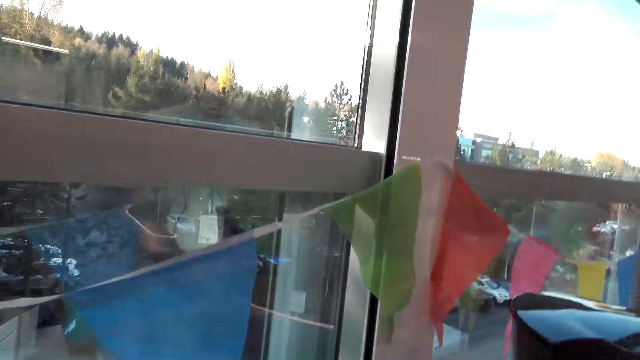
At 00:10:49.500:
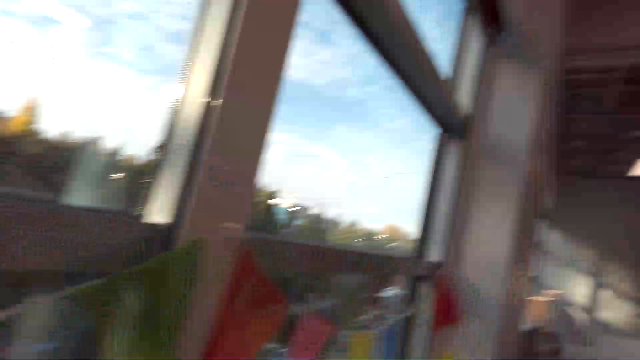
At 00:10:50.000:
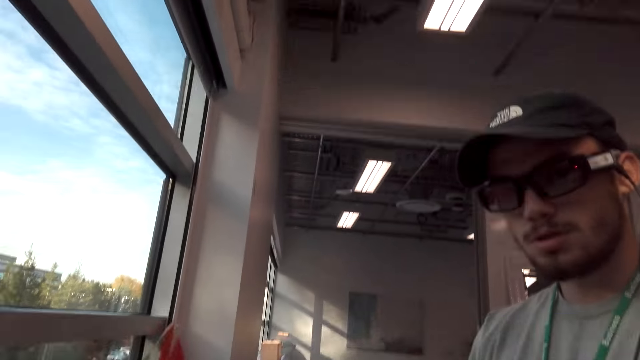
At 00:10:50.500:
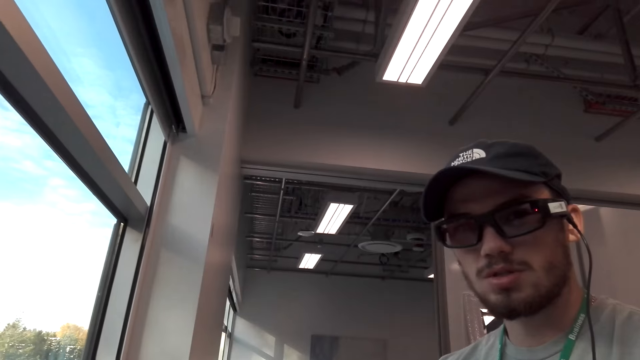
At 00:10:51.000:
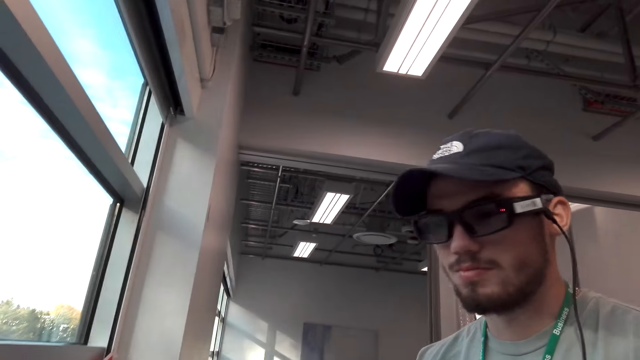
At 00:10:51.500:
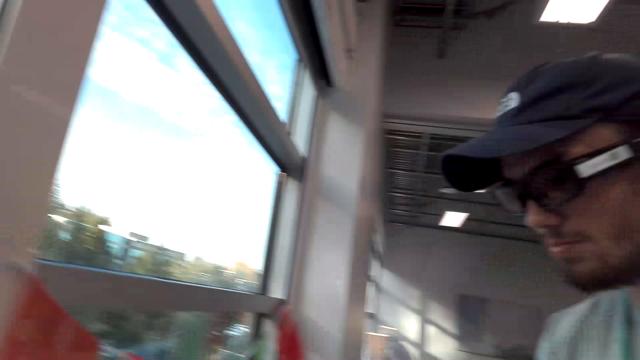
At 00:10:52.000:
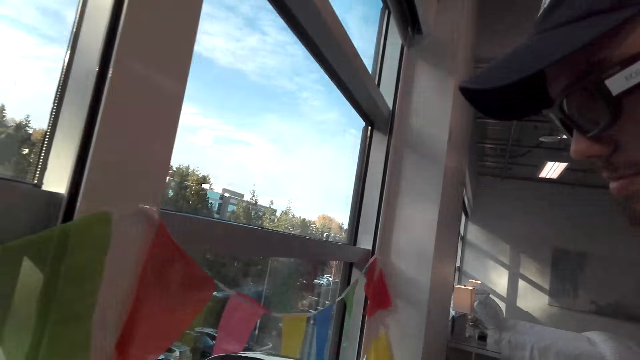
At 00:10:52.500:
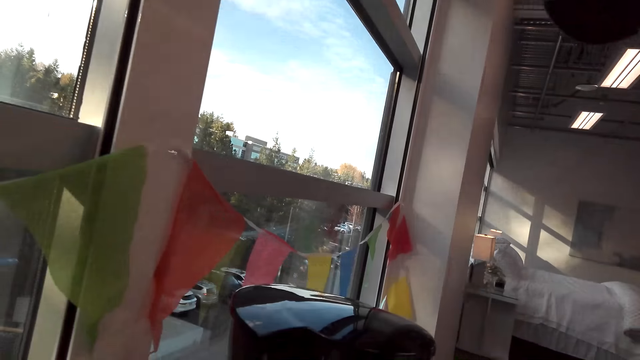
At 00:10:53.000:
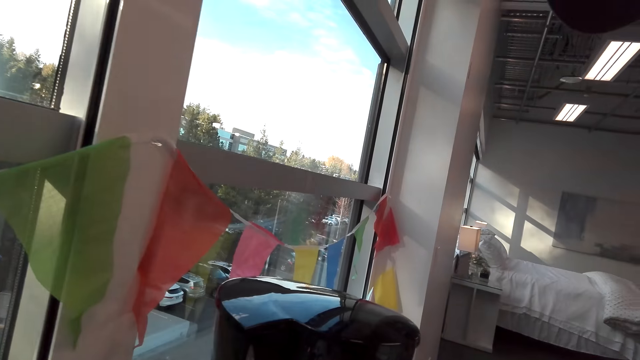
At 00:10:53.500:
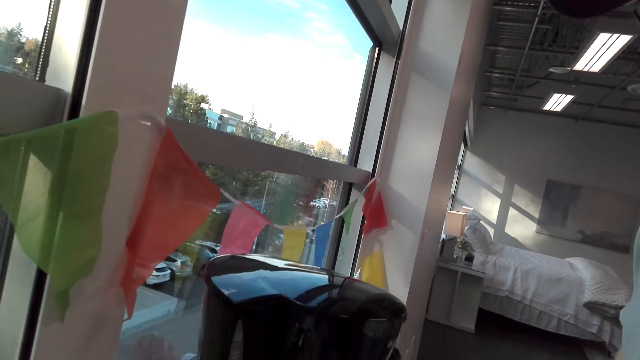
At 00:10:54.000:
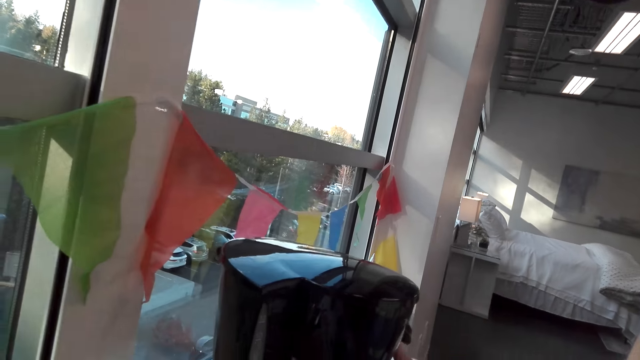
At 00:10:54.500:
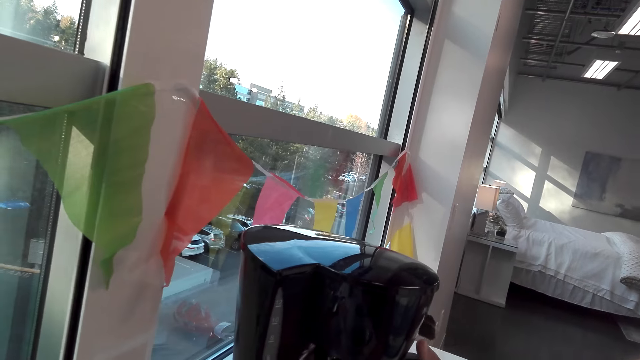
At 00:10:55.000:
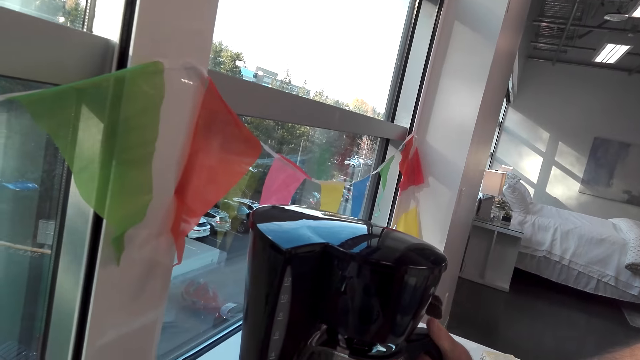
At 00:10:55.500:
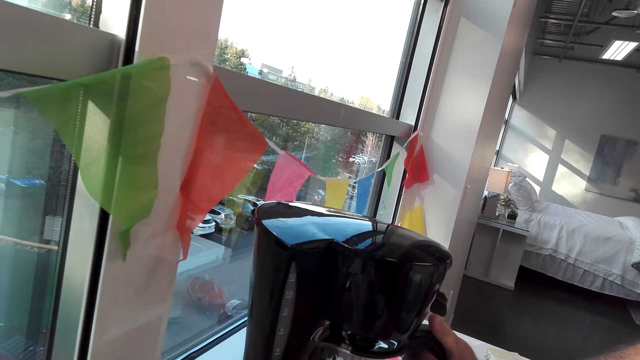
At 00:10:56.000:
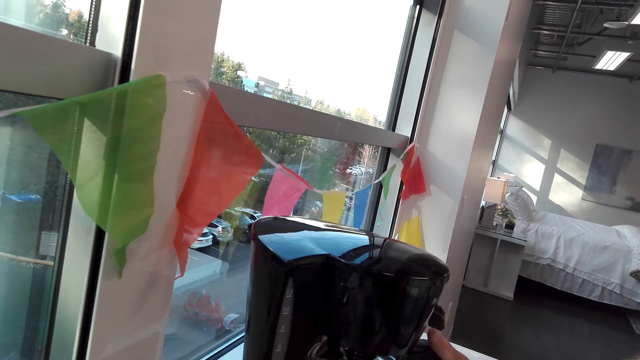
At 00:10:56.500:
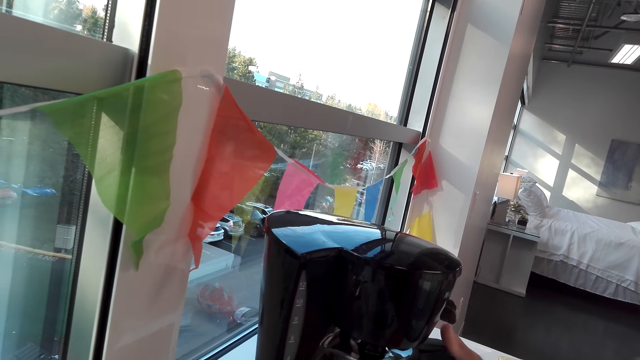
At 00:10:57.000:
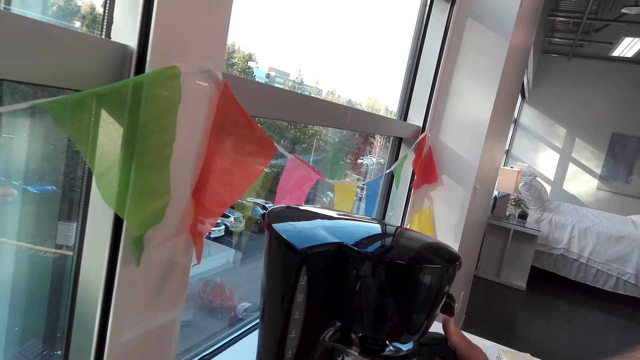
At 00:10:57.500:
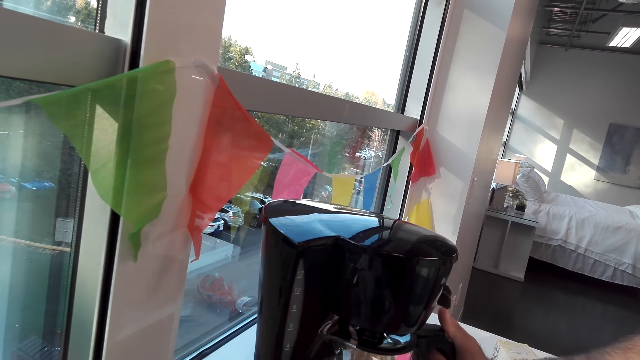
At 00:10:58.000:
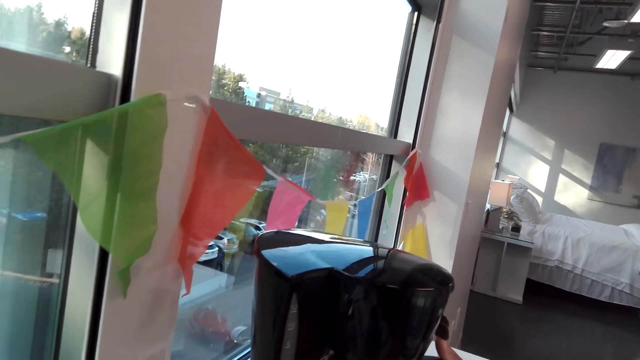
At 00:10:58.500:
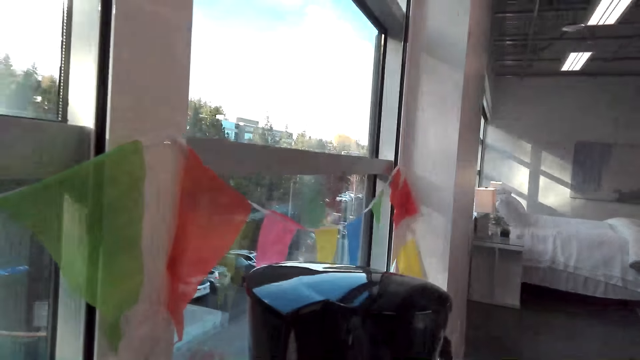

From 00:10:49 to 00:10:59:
The camera wearer operates the coffee maker.

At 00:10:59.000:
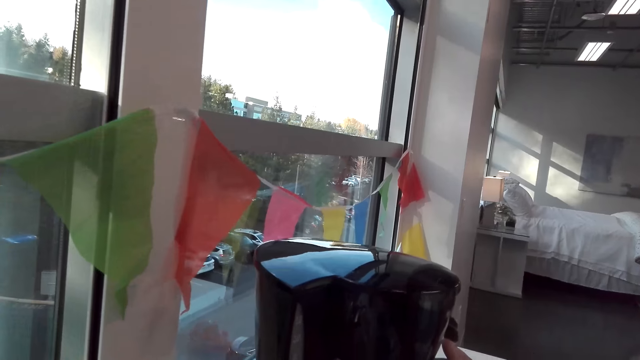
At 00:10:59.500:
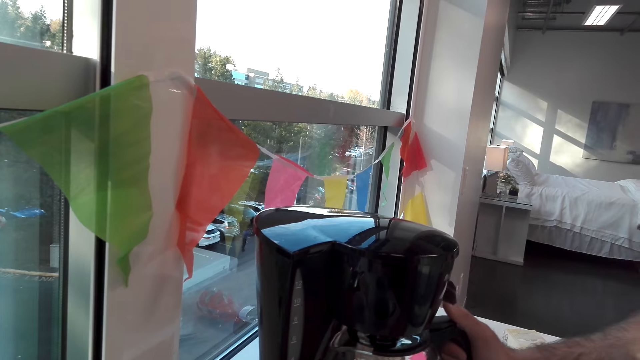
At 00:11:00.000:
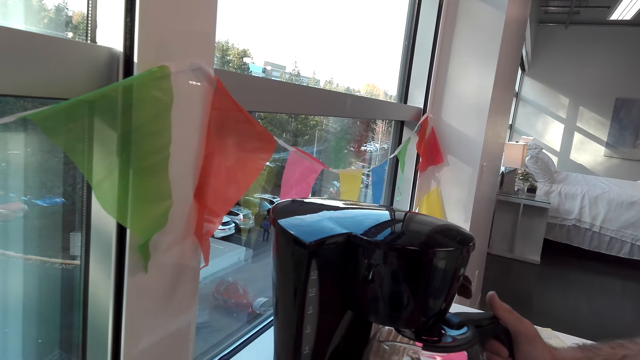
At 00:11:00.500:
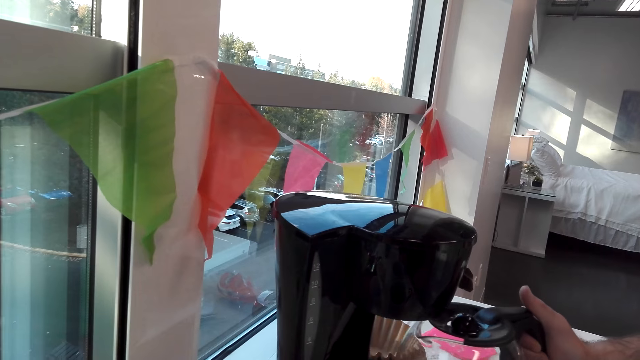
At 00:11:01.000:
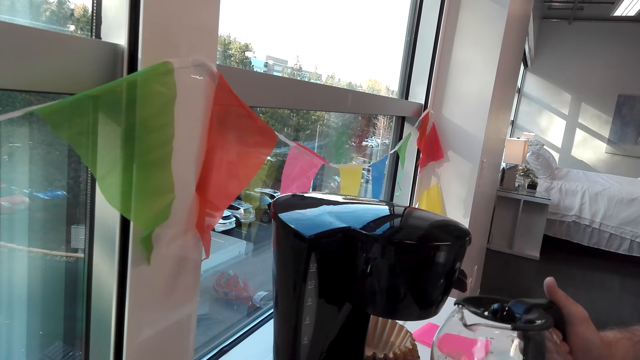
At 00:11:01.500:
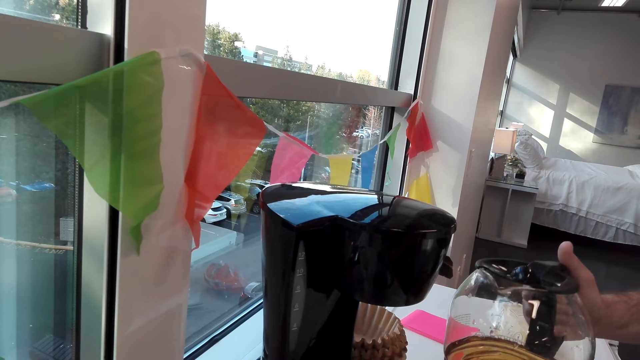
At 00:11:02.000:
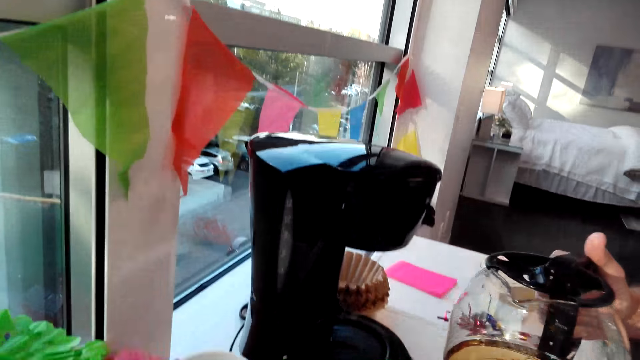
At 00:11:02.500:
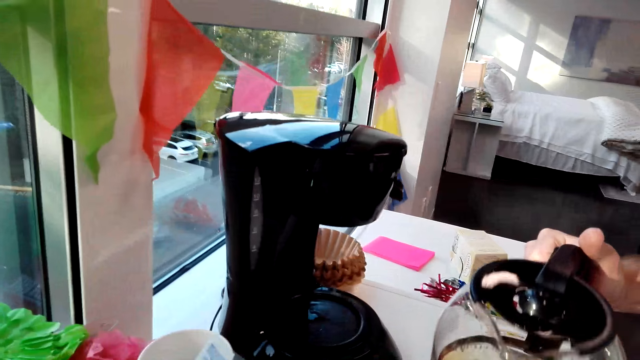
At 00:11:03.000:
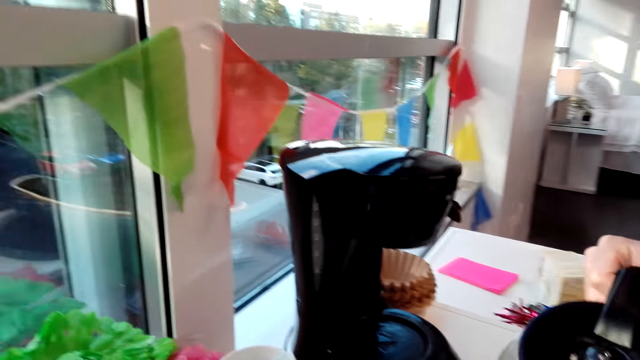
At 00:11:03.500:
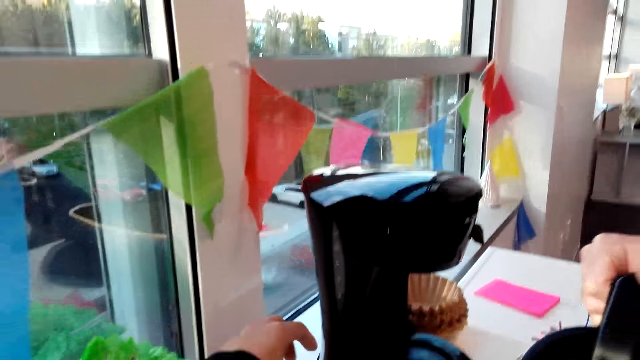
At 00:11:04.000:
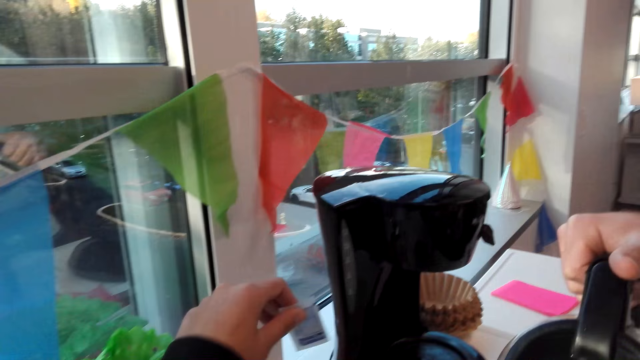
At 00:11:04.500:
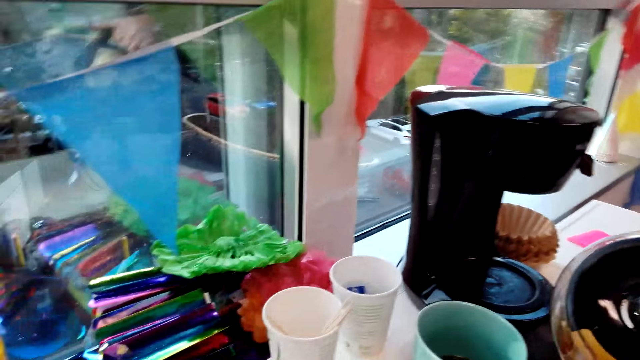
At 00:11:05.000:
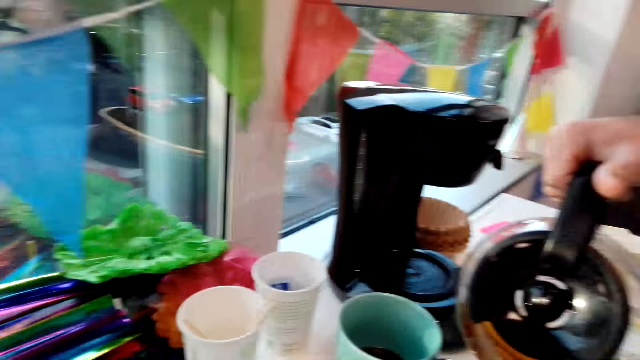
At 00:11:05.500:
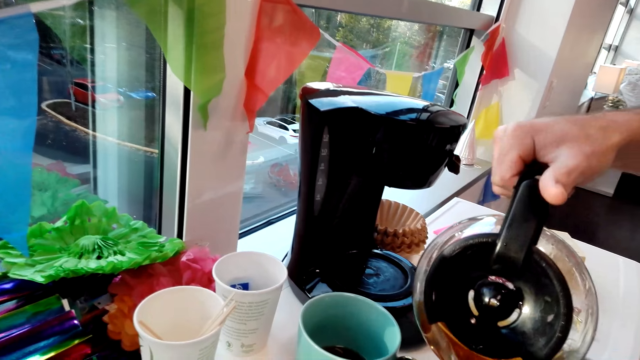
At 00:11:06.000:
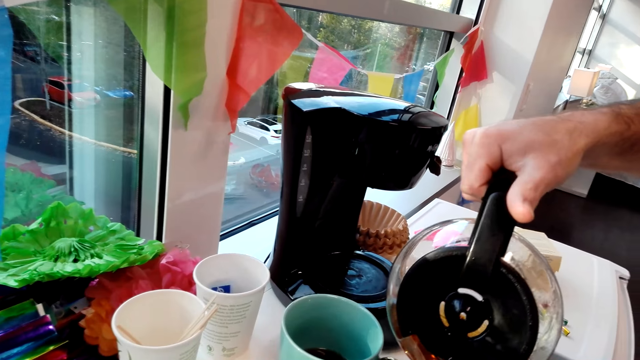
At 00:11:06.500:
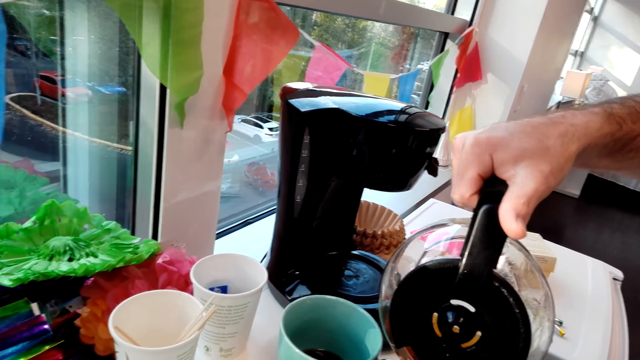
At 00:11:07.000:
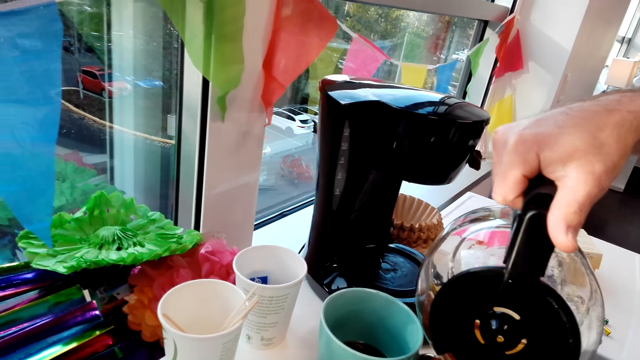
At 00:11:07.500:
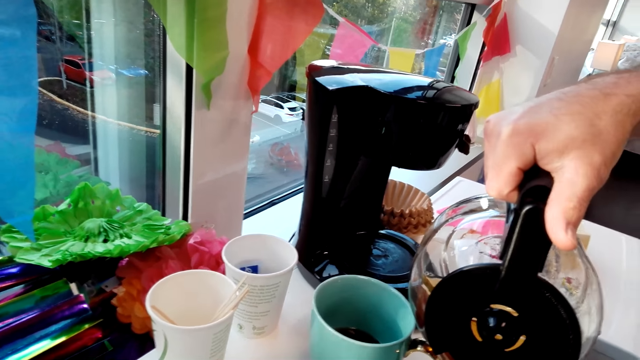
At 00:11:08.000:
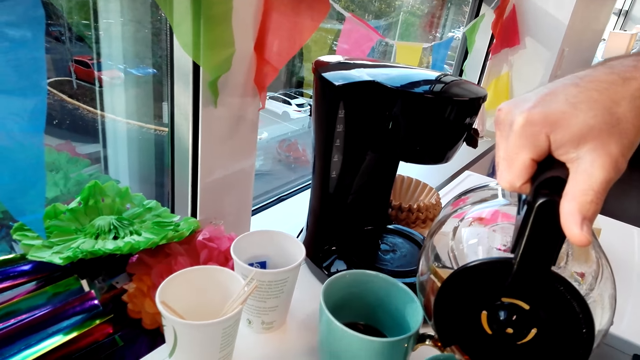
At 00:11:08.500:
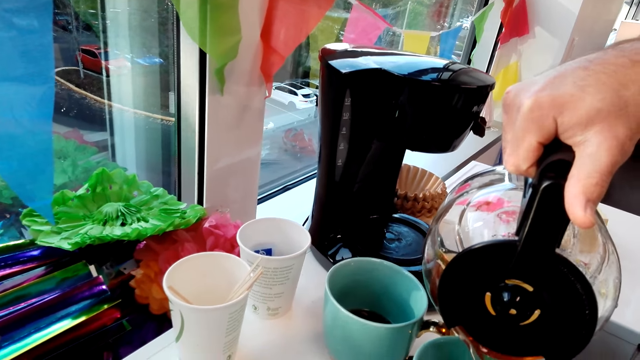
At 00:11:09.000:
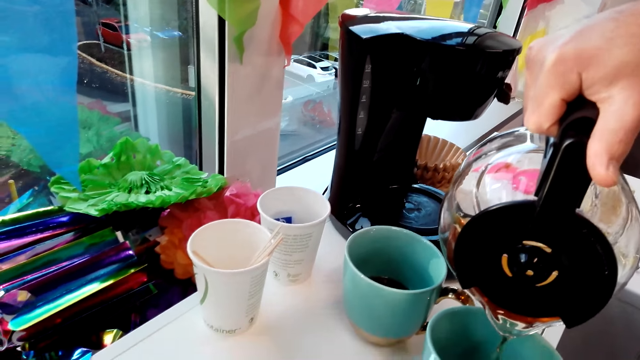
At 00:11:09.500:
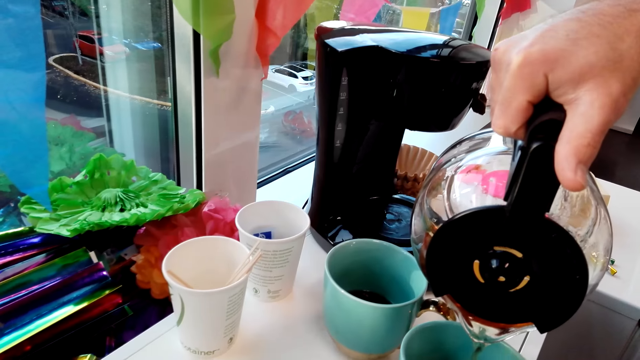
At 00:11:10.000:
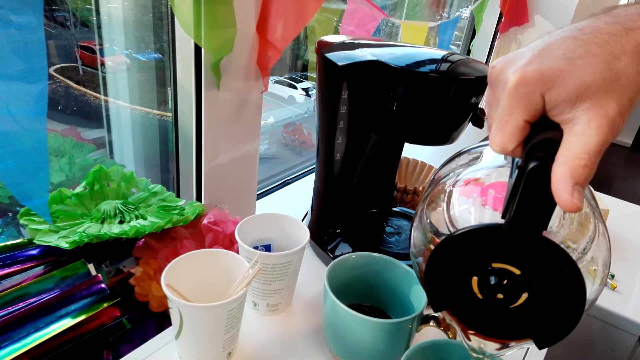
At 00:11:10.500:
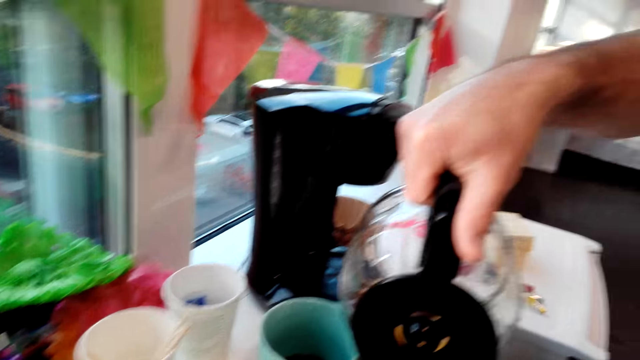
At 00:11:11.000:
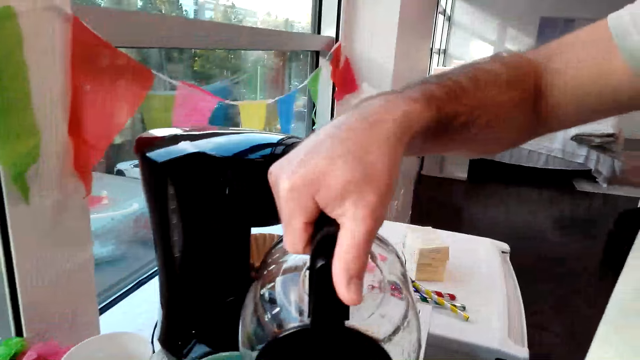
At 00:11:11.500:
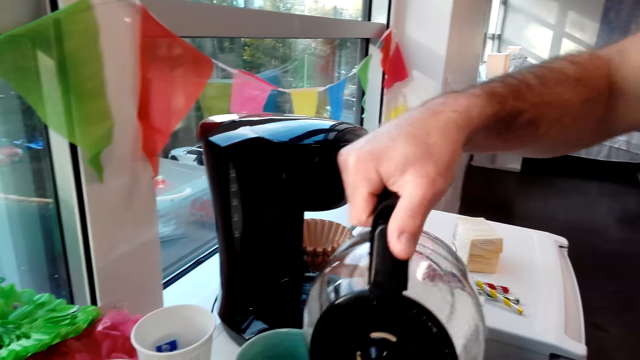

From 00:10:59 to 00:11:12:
The camera wearer picks up the jug. A man pours coffee in the cup. The camera wearer puts coffee in the cup.
